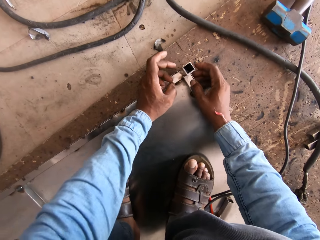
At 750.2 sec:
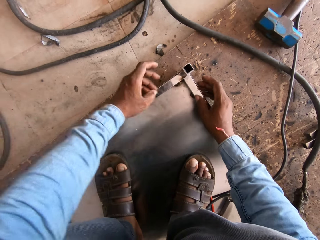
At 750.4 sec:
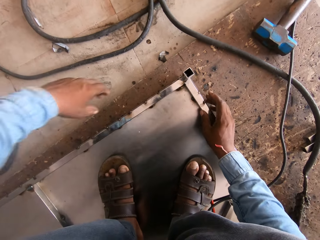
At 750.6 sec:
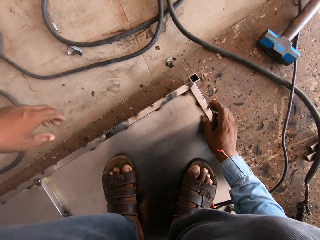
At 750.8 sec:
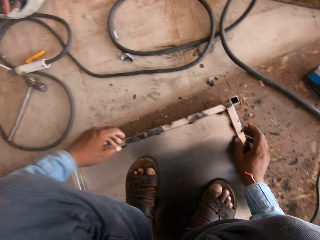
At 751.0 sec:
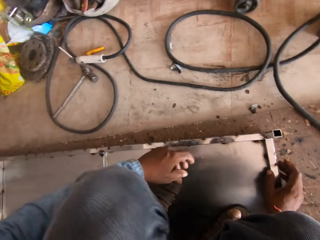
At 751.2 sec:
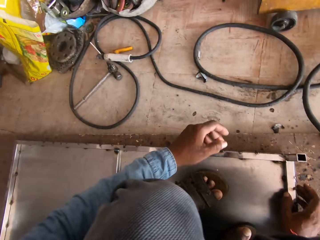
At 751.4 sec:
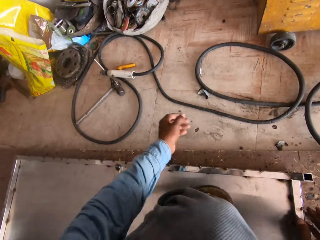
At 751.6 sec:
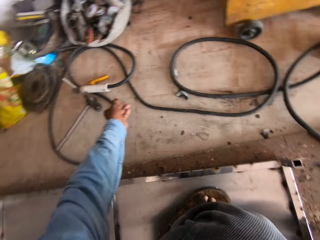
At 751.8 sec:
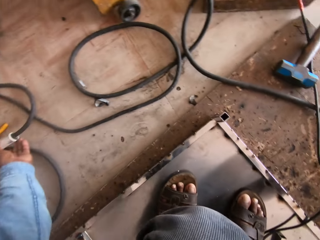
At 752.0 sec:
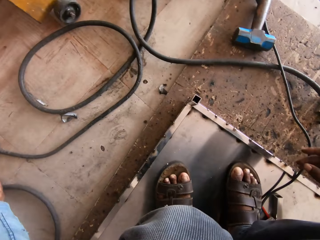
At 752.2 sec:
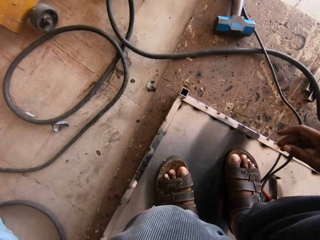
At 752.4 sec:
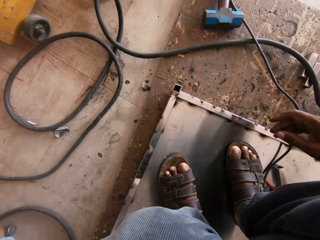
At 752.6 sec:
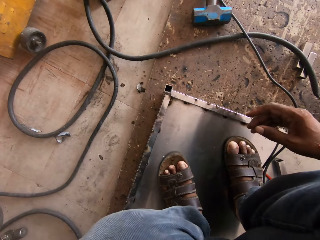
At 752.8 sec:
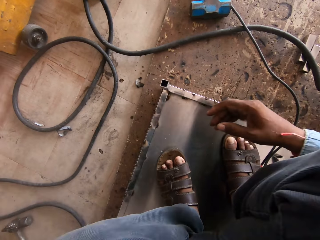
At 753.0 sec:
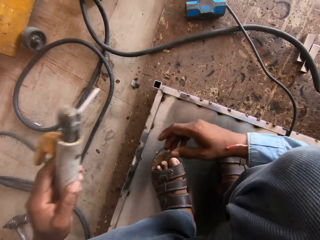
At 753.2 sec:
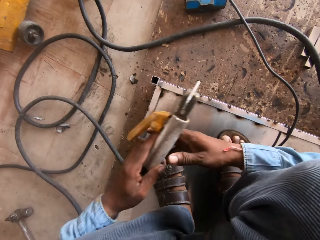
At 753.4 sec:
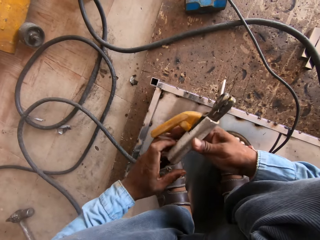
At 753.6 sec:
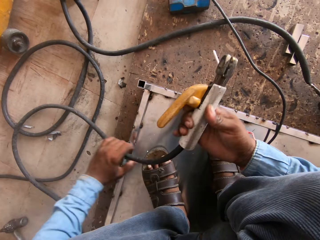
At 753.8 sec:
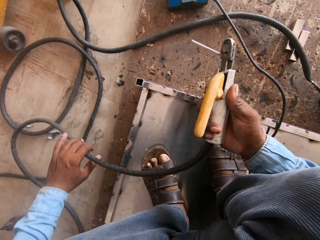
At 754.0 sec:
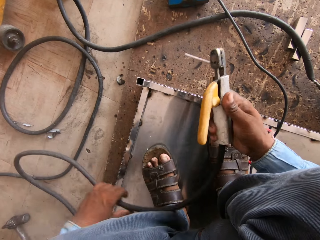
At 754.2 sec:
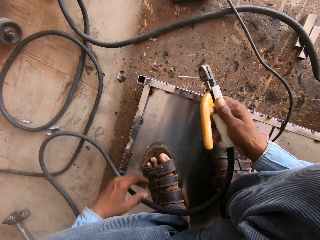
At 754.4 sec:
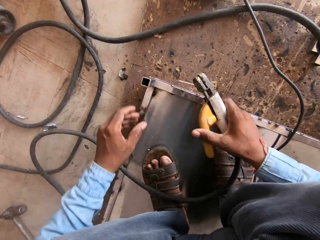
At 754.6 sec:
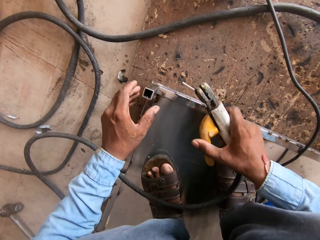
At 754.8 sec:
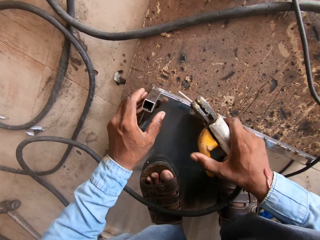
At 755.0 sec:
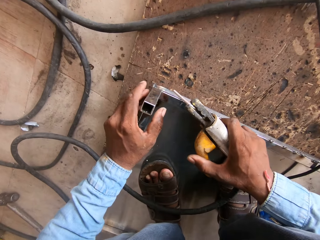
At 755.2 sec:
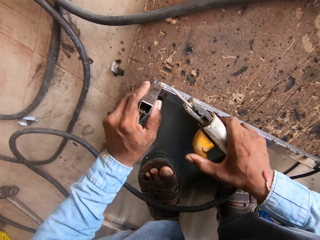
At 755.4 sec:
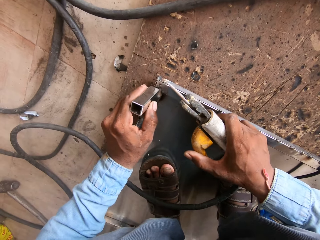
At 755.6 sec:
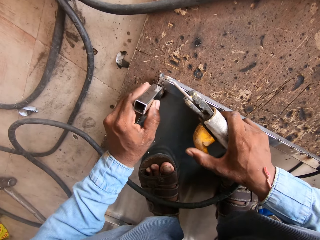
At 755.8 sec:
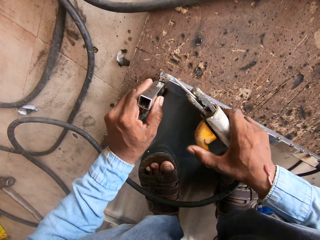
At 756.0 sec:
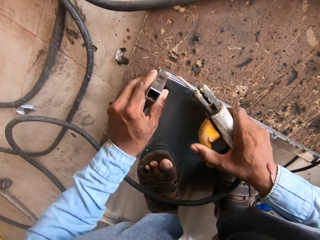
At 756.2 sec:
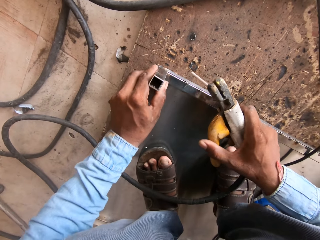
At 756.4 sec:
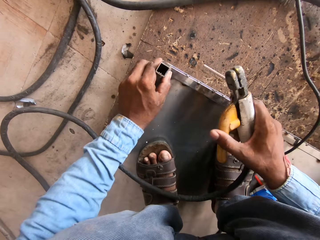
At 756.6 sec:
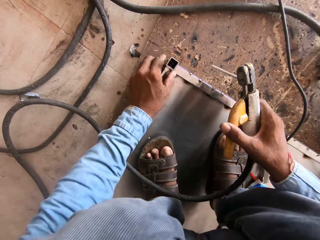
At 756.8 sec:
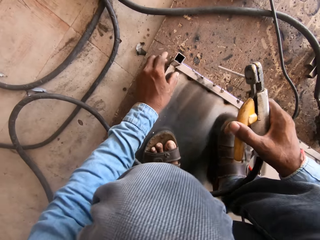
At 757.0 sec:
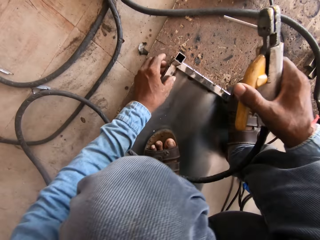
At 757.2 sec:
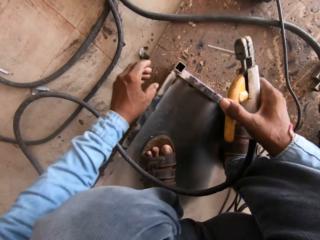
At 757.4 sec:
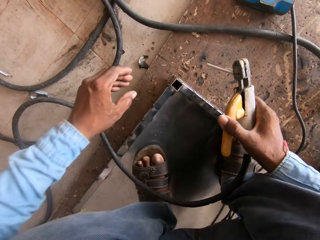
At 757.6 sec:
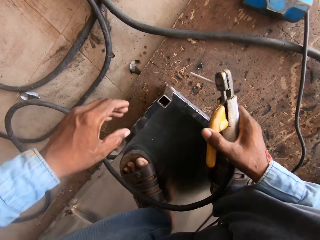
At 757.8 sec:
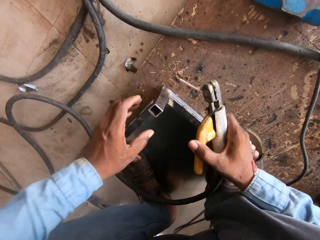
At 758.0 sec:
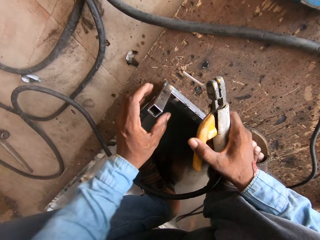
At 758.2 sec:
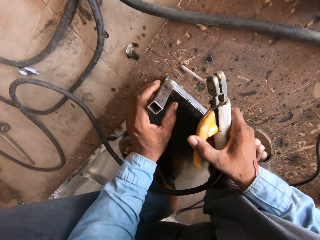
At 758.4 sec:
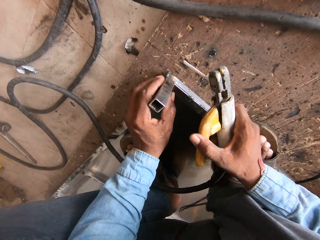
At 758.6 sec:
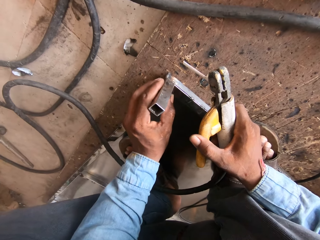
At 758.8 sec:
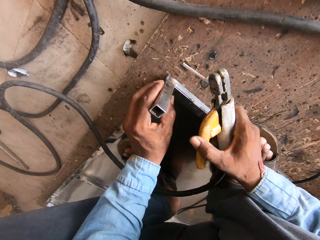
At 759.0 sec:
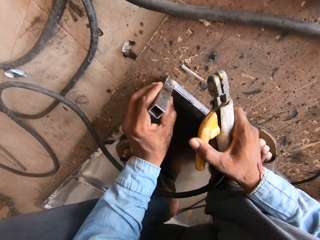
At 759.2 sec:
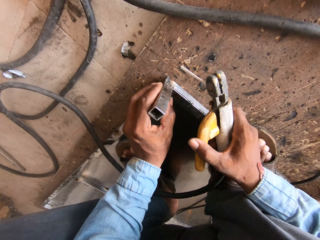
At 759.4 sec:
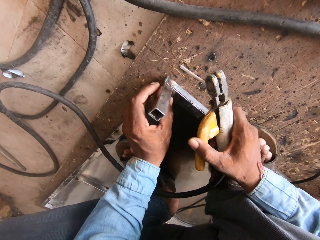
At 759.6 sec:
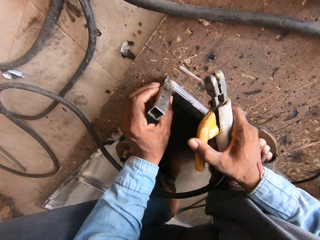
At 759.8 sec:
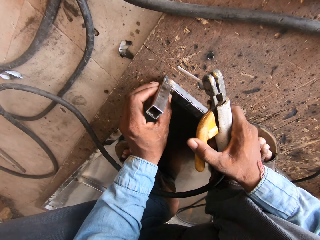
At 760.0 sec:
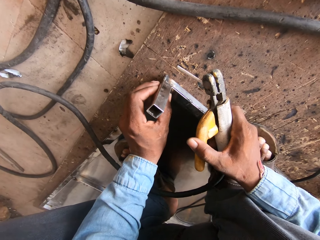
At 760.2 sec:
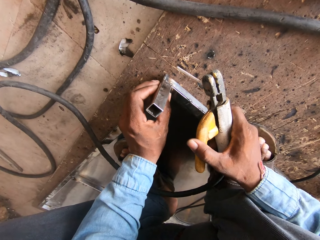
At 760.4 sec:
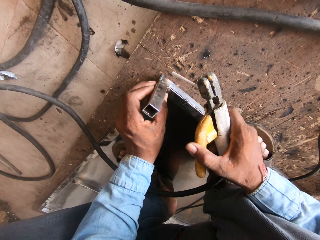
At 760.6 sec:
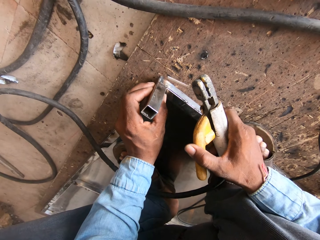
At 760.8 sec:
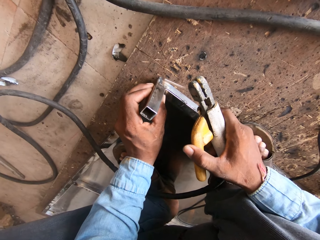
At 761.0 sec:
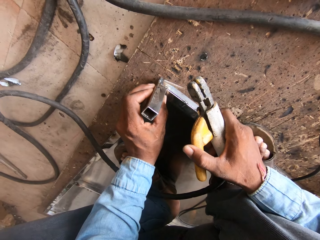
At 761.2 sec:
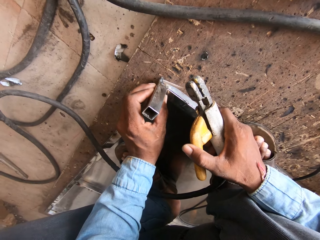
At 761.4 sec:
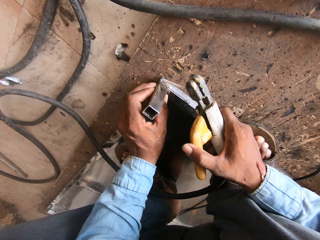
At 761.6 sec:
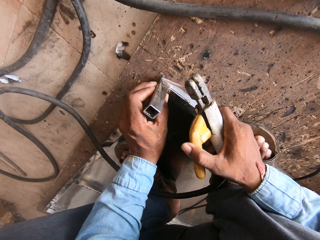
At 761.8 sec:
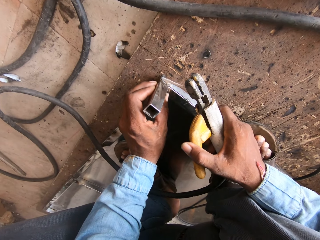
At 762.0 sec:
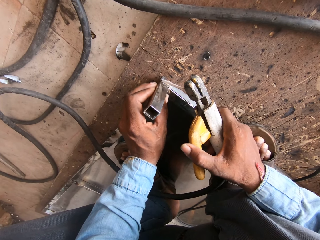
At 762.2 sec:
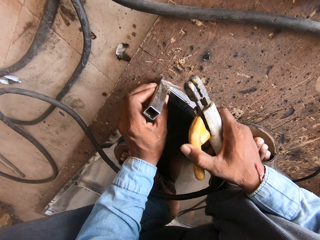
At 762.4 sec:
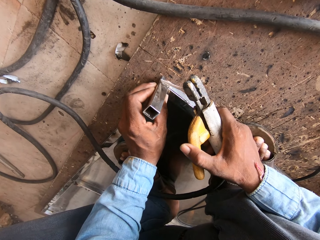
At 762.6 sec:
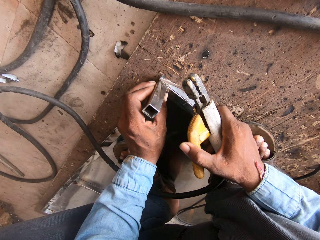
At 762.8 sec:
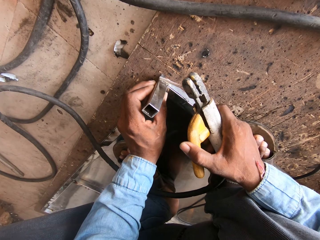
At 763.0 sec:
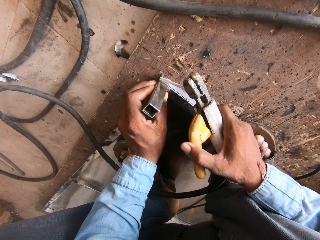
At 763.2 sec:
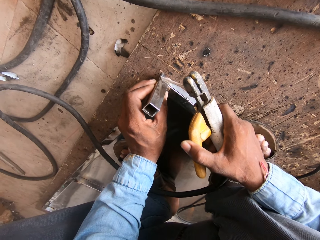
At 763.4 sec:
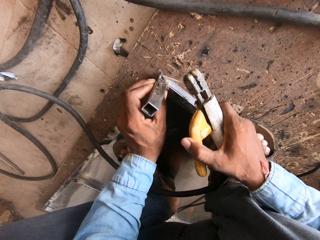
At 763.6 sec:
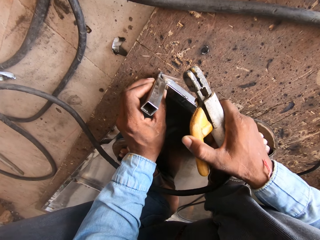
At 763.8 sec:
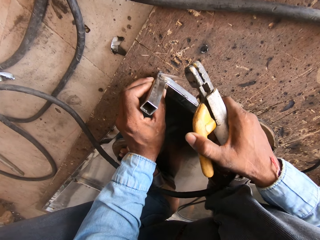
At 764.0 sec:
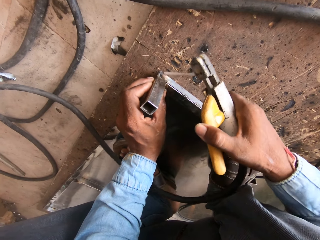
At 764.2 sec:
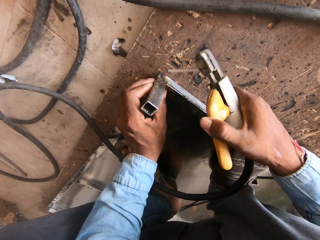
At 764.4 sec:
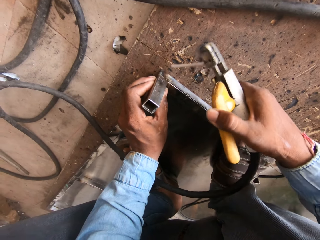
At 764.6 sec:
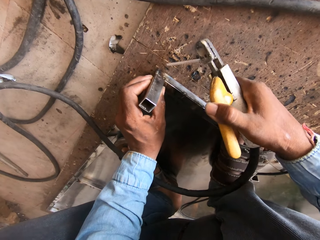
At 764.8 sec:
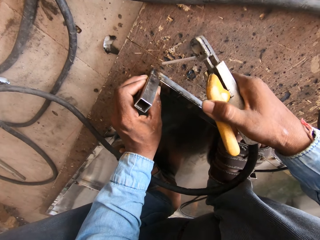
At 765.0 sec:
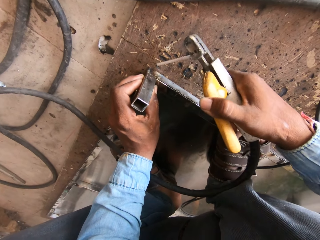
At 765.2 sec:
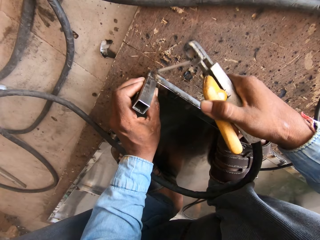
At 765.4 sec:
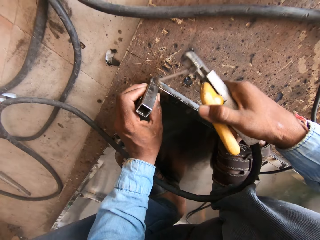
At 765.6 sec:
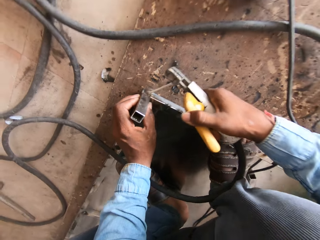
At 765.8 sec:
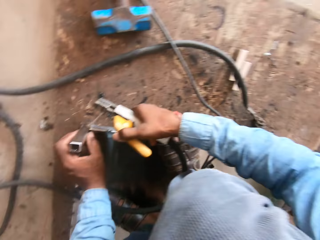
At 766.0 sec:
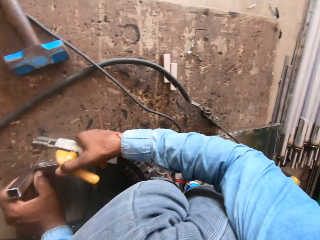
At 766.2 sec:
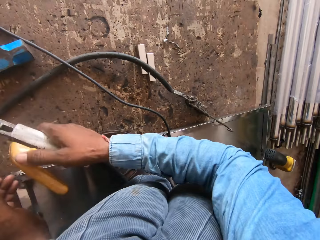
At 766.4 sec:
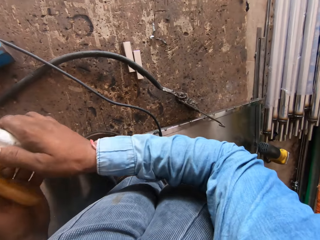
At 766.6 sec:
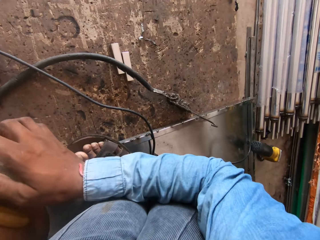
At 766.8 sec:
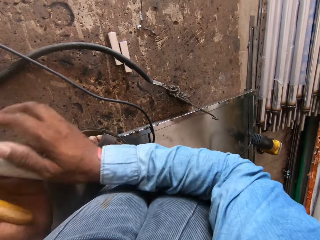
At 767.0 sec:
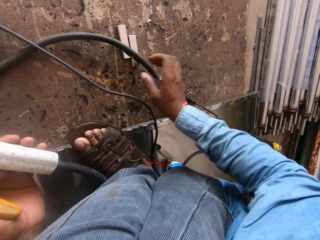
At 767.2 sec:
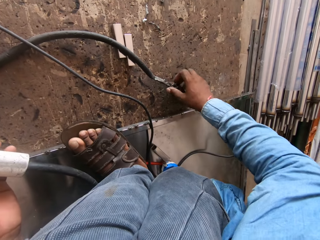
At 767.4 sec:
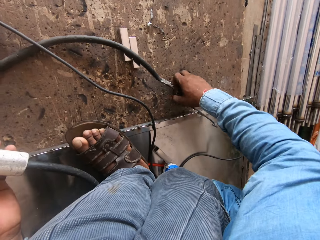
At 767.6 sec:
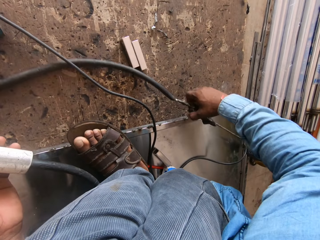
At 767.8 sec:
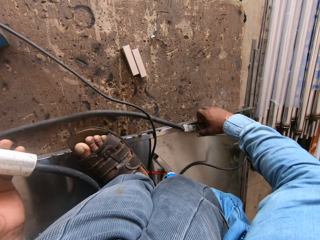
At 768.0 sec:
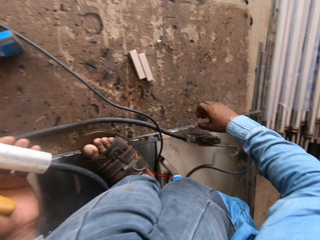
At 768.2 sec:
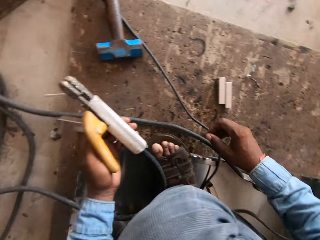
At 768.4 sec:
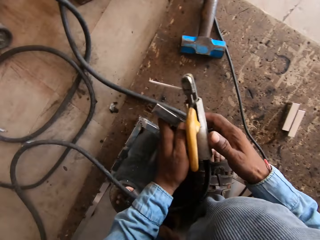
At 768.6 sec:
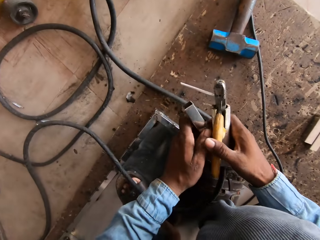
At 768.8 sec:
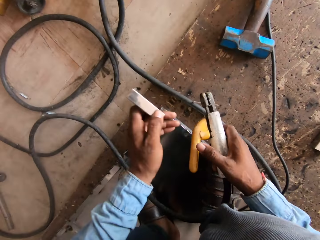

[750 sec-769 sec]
The camera wearer welds a metal. They hold the electrode holder with both hands. They hold the cable. They hold the electrode holder with the right hand. They hold the metal rod. They hold the electrode holder with the left hand.

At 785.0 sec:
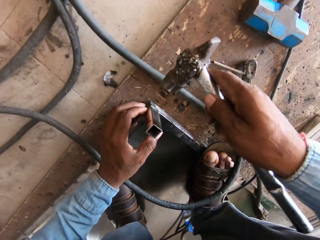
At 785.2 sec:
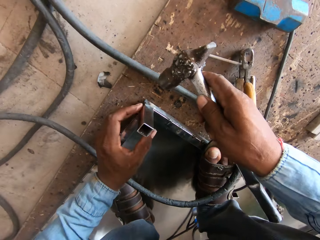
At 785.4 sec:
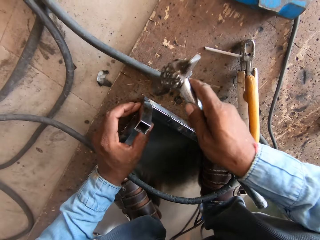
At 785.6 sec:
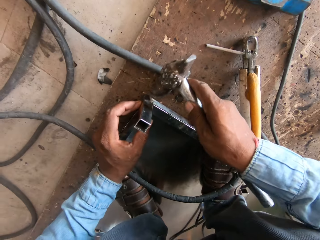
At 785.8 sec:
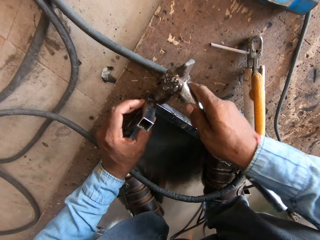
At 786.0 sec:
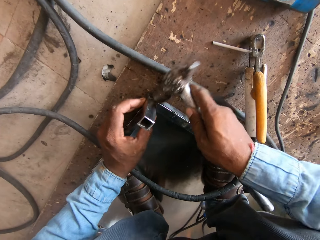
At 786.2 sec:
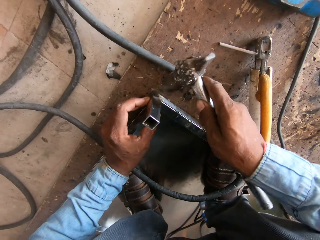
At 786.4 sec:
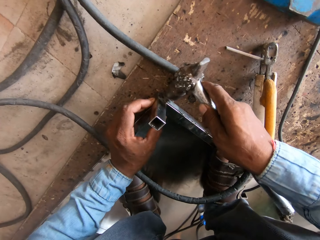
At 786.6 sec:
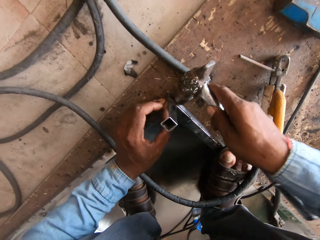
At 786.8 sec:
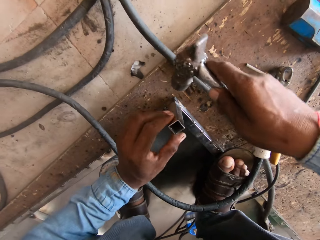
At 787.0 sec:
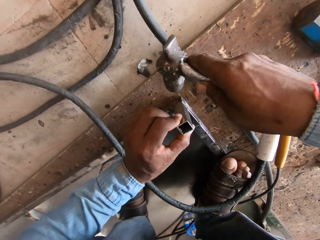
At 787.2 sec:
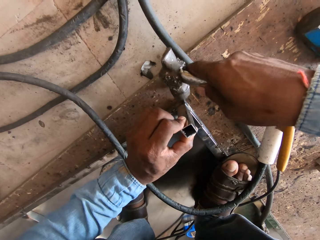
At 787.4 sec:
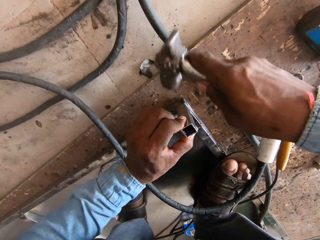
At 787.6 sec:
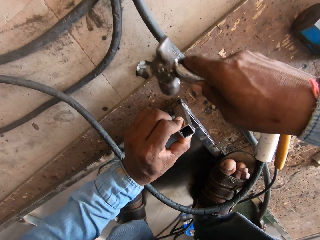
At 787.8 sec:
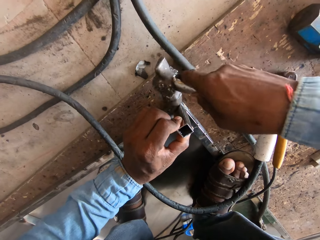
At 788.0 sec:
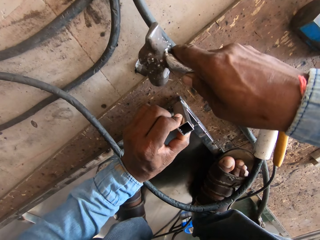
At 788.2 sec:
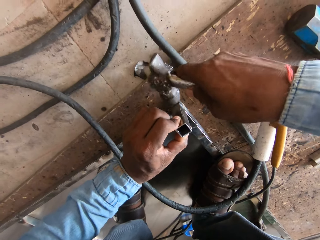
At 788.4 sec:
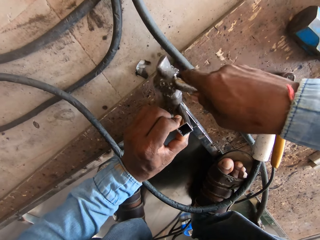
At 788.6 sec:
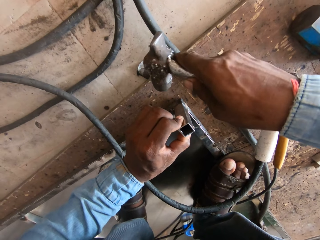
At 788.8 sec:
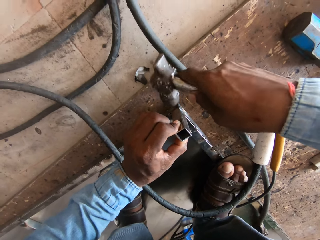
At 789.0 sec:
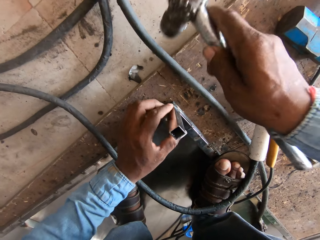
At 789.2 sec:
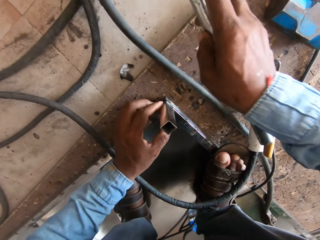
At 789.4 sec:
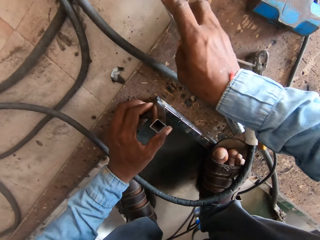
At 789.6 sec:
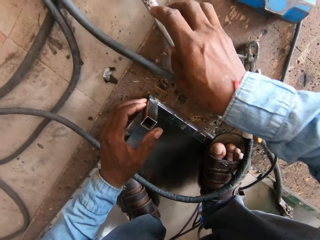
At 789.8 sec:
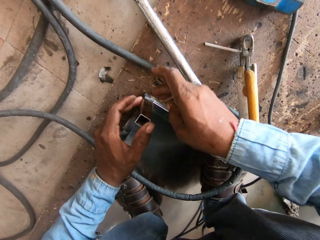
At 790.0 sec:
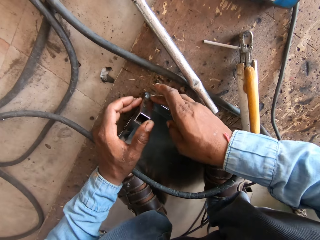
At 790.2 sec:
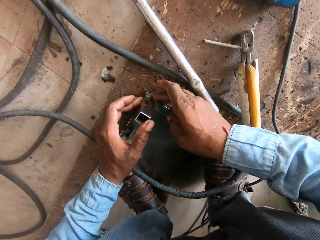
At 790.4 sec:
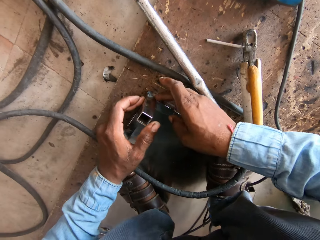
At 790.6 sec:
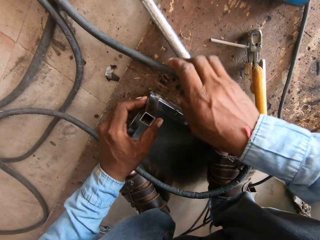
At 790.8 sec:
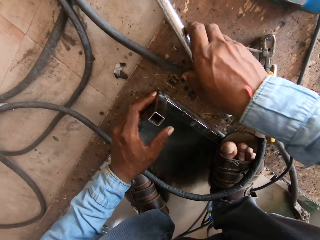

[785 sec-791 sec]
The camera wearer holds the metal rod. They put the hammer on the floor.
